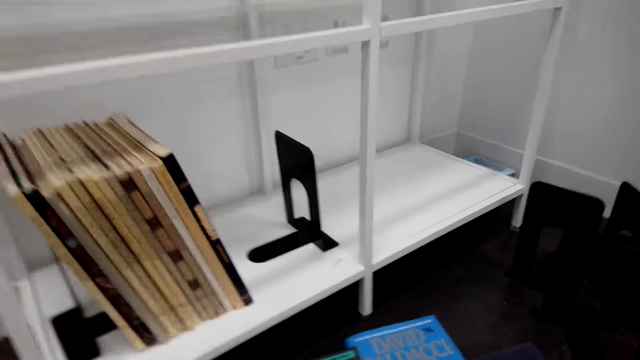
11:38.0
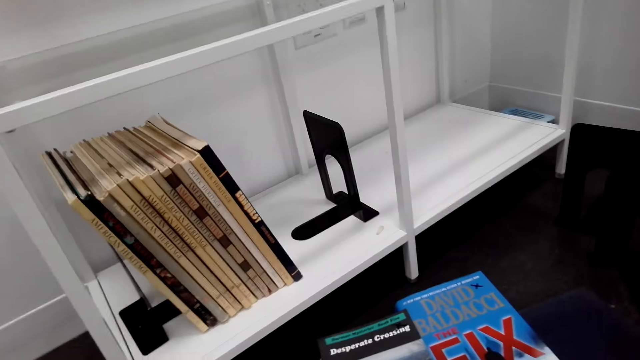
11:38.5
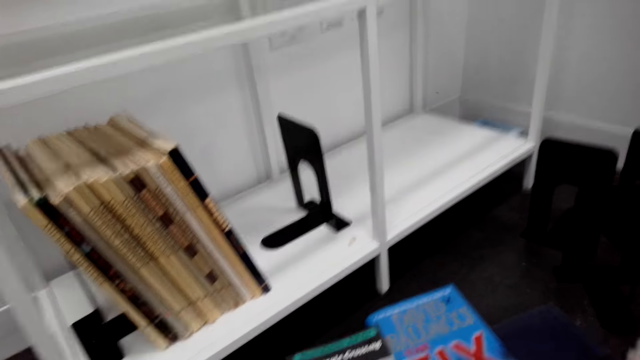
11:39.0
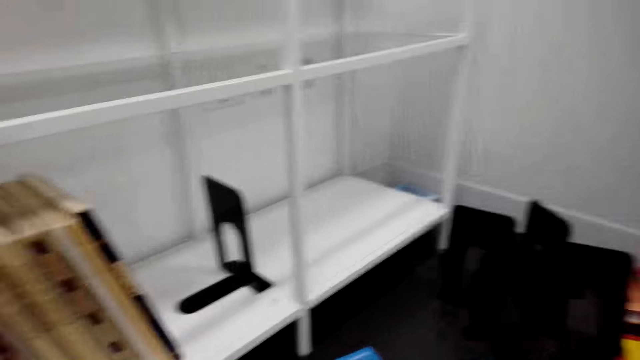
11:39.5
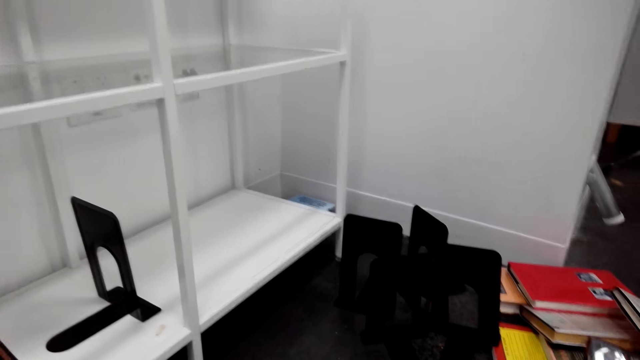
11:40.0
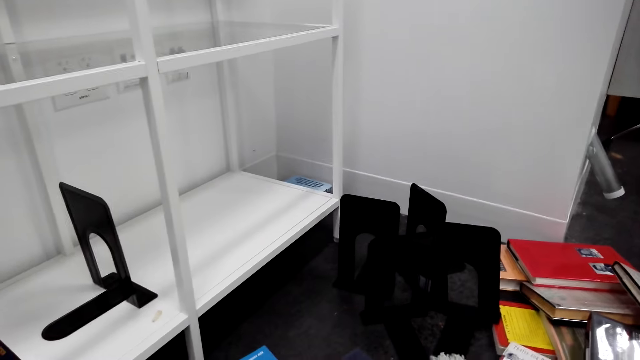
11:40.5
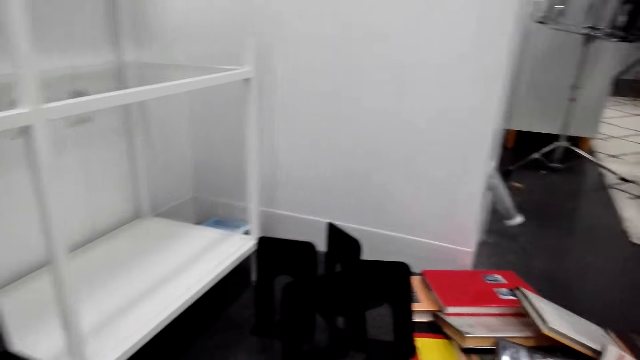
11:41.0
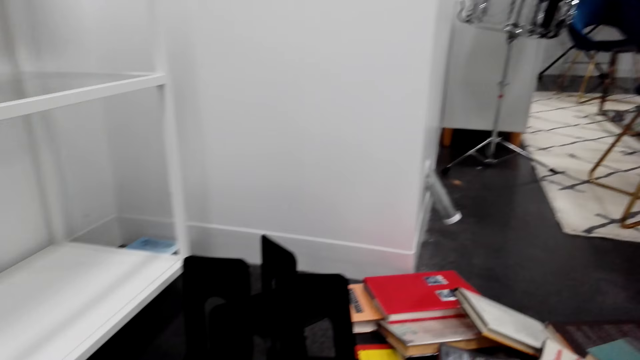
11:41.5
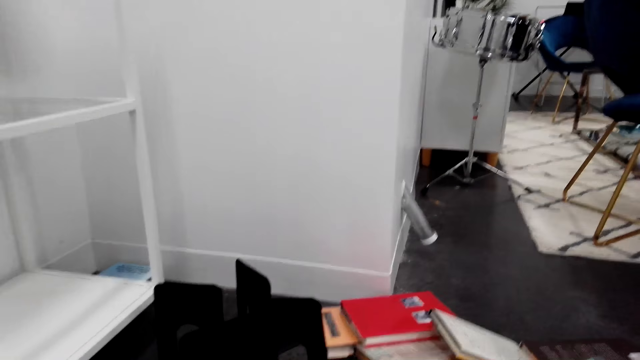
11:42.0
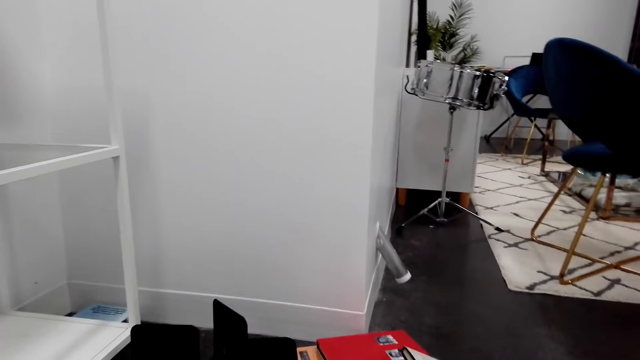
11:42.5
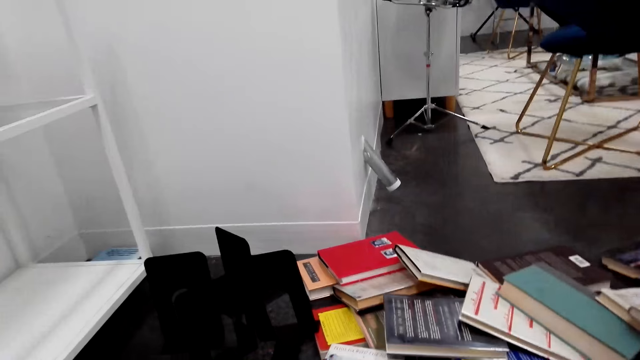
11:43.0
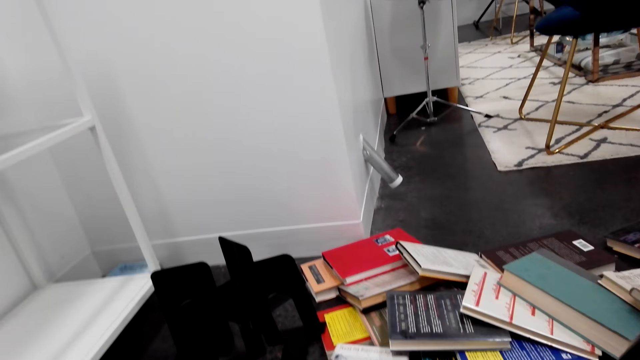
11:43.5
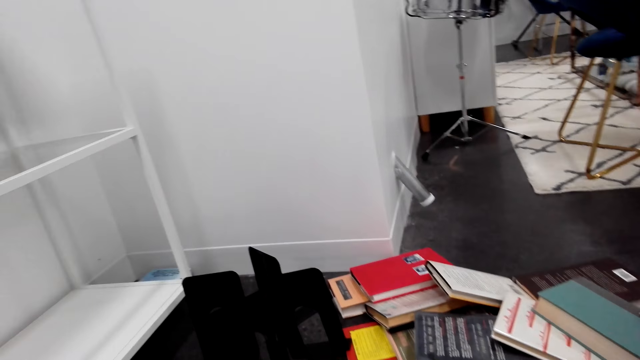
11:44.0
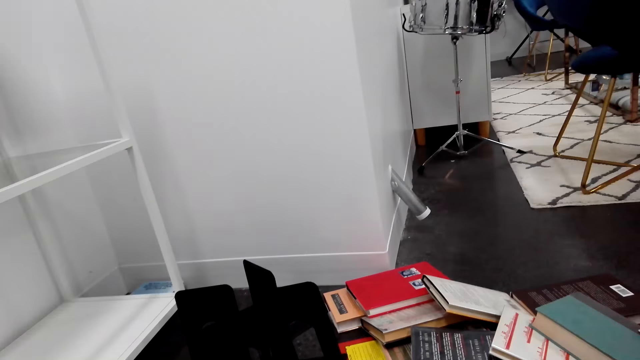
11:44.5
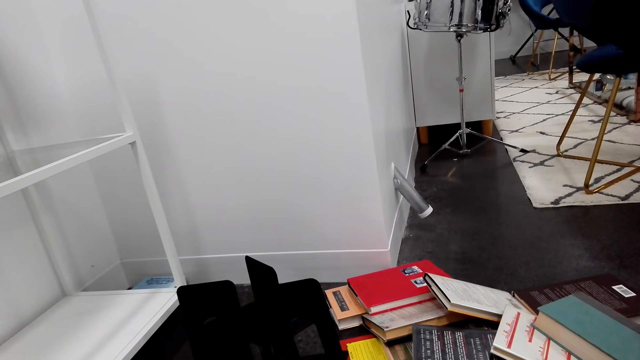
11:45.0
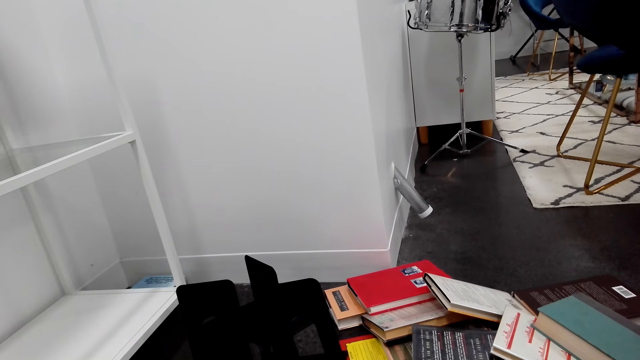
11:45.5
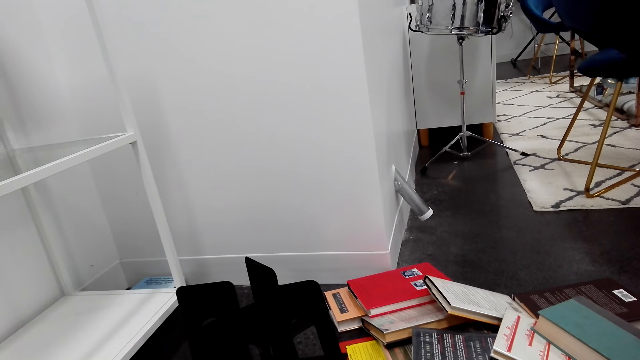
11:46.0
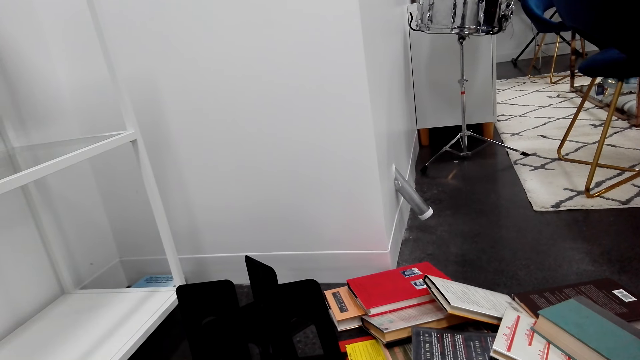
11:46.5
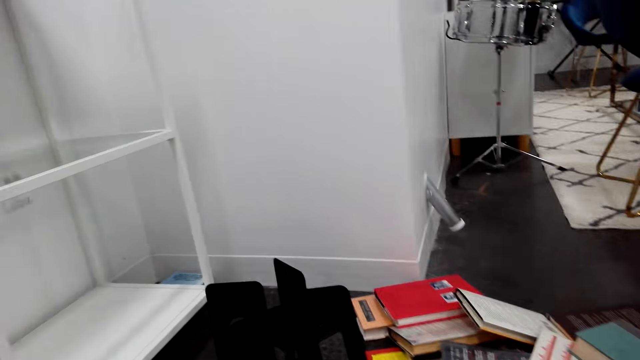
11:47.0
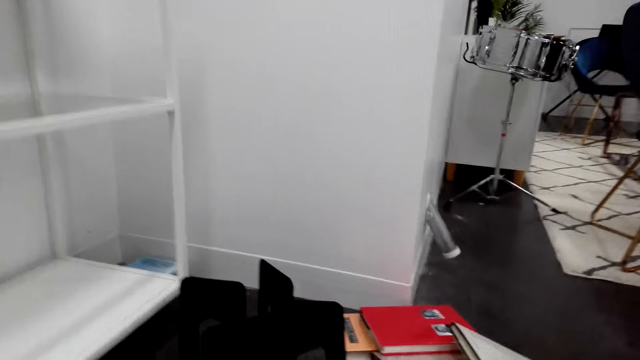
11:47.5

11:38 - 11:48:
The camera wearer looks around the house floor.

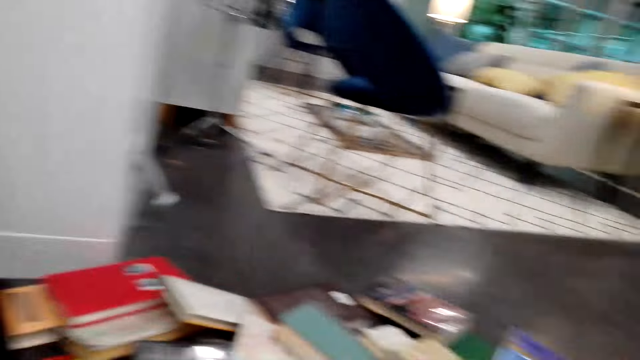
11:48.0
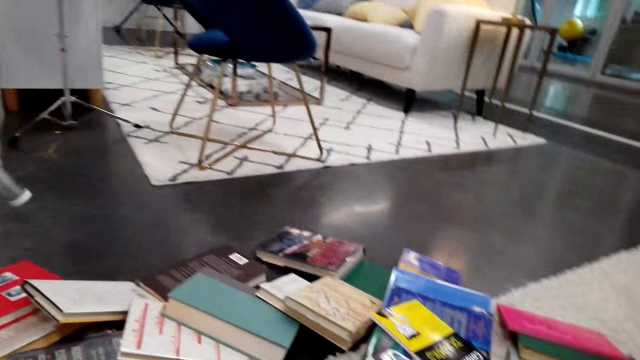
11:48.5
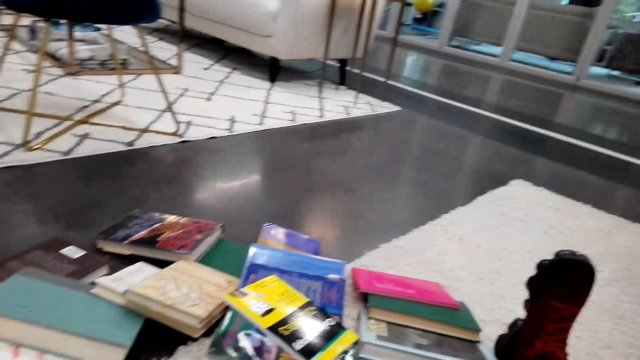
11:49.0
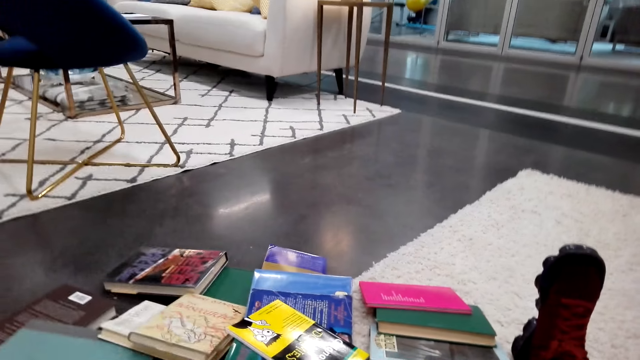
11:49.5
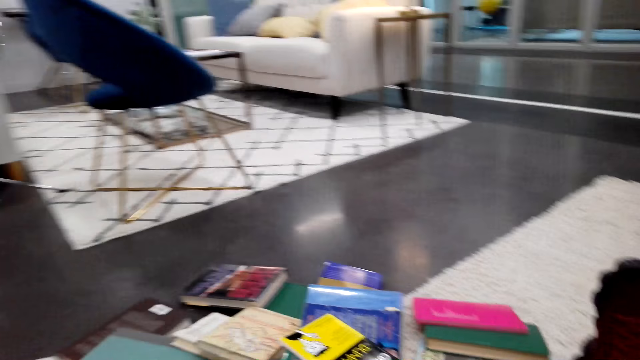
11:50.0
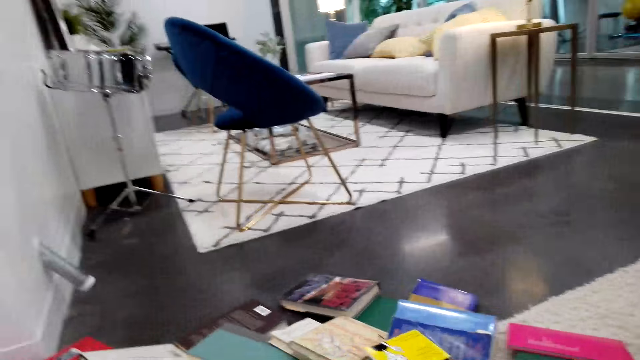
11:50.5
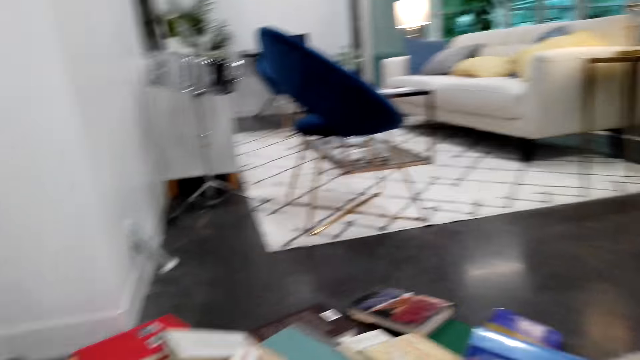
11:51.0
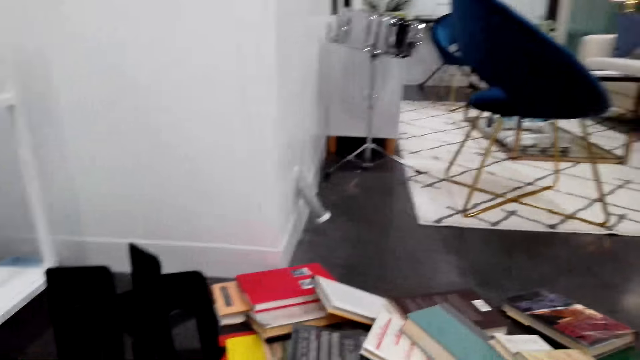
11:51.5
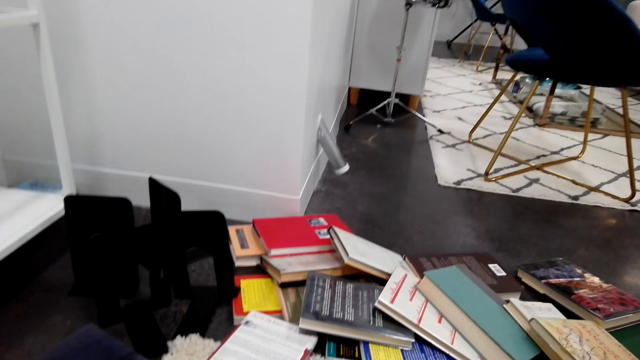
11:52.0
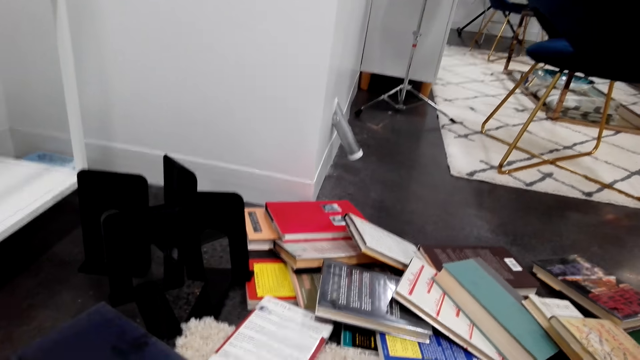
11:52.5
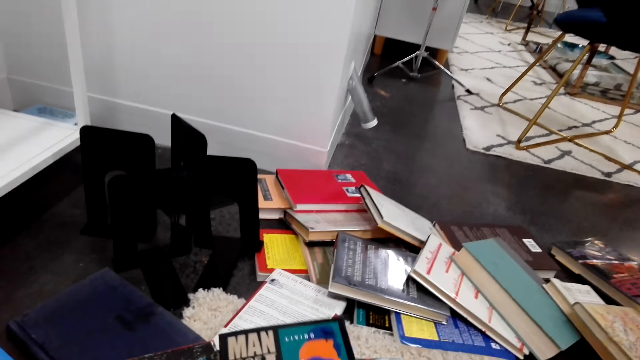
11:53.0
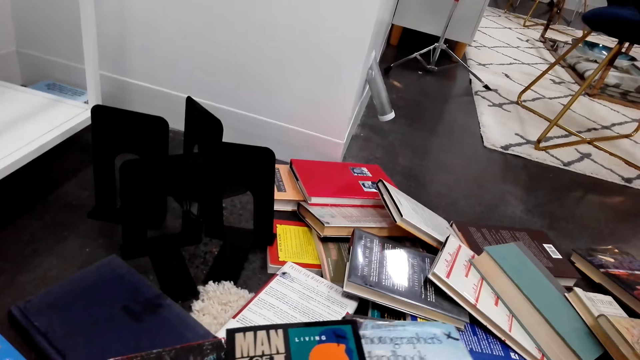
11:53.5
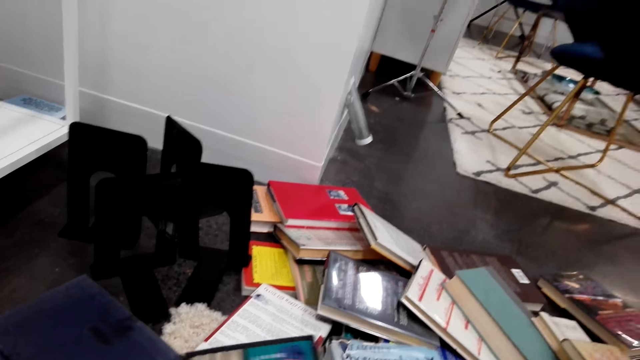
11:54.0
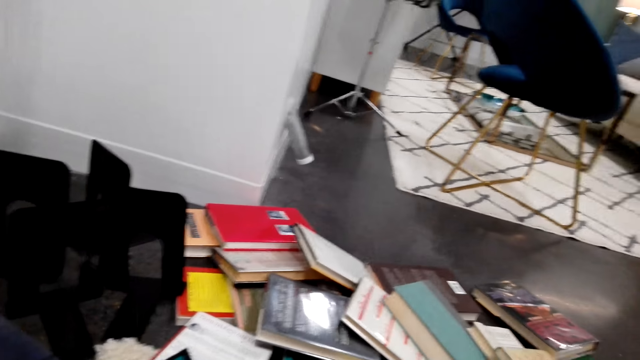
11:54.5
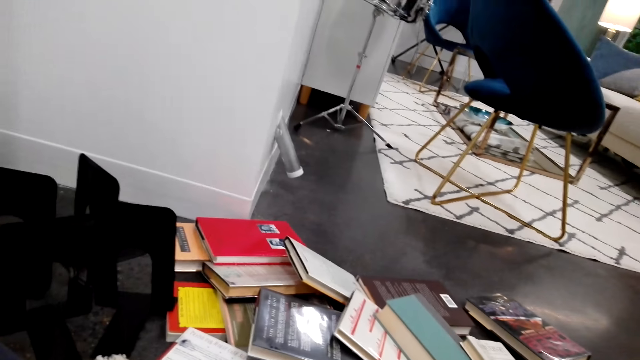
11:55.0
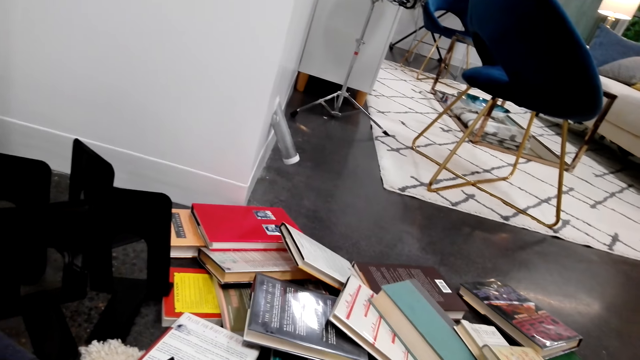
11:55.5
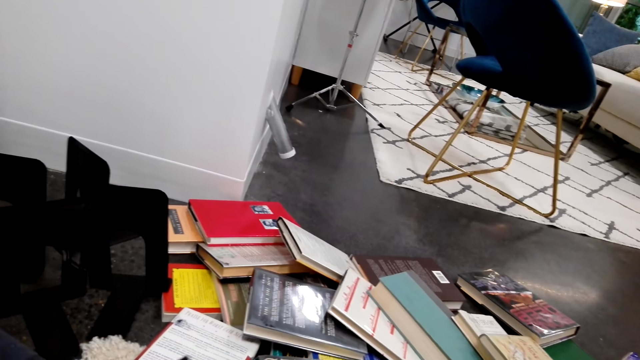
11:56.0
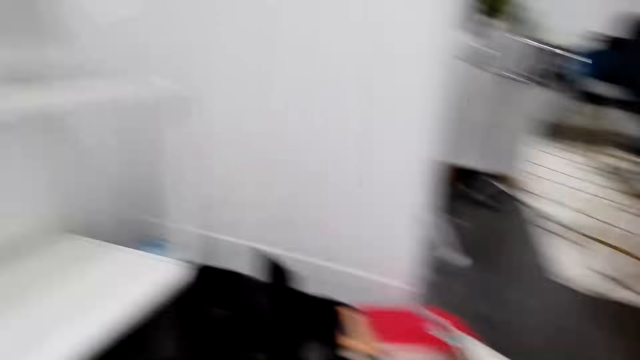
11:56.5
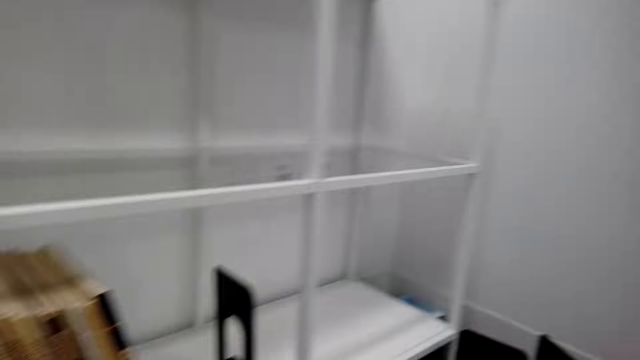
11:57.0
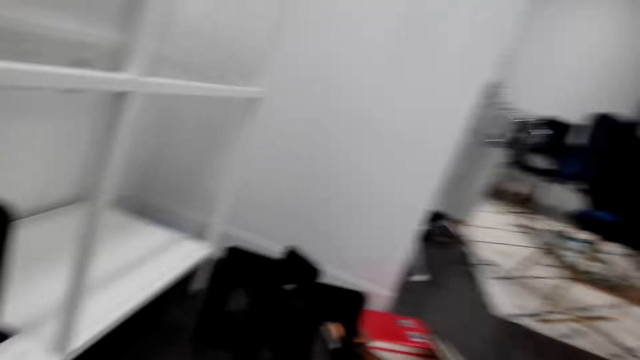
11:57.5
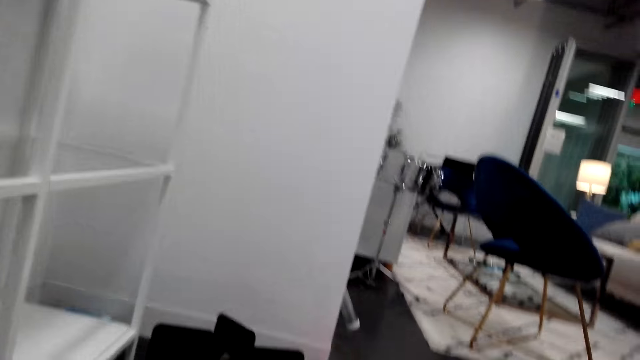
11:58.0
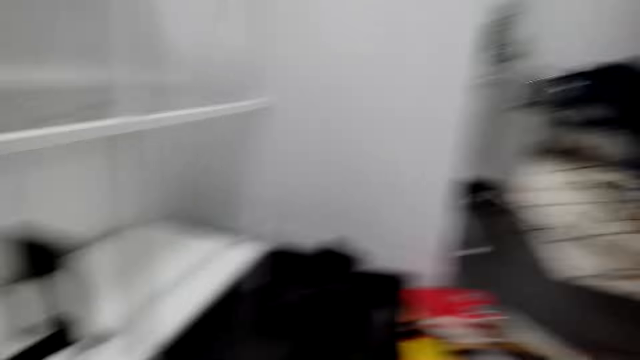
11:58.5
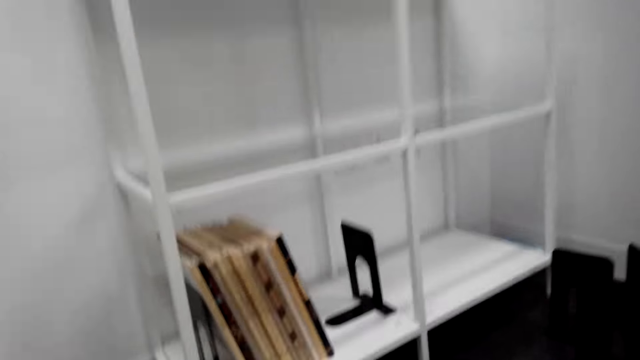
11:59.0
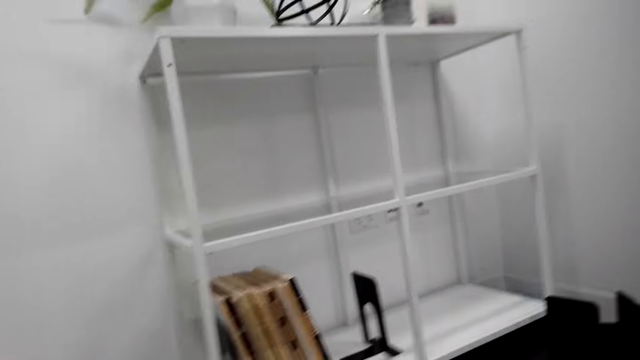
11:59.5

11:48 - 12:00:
The camera wearer picks up a book from the floor. They look at the book. They look around the house.
